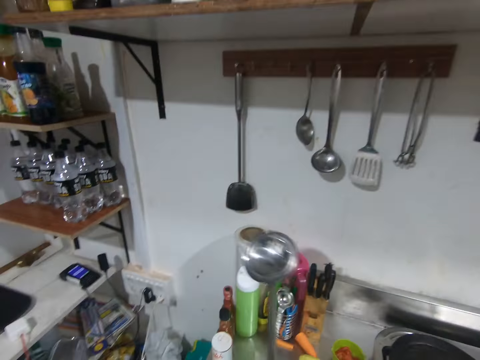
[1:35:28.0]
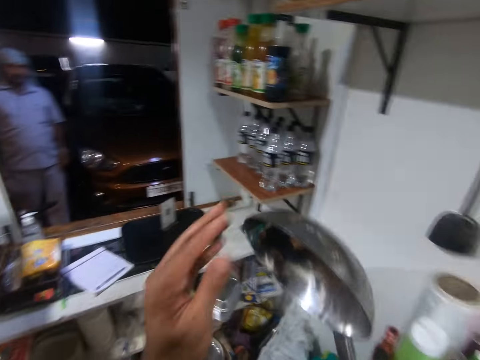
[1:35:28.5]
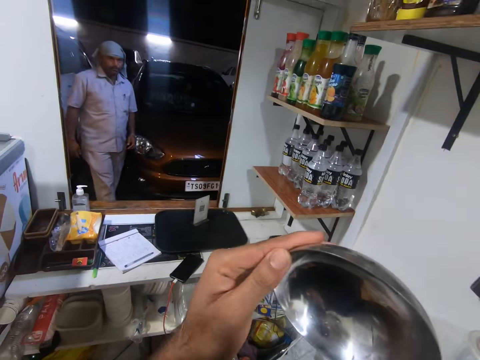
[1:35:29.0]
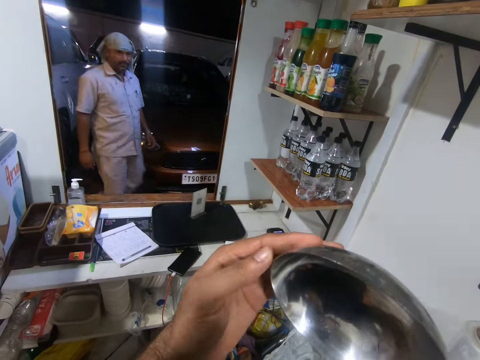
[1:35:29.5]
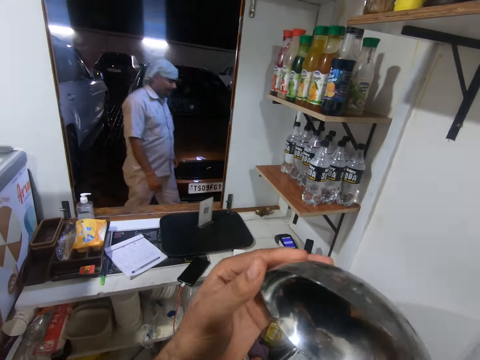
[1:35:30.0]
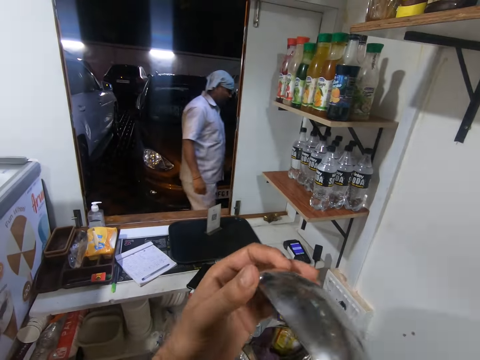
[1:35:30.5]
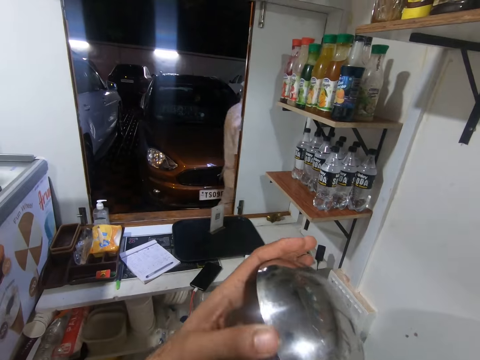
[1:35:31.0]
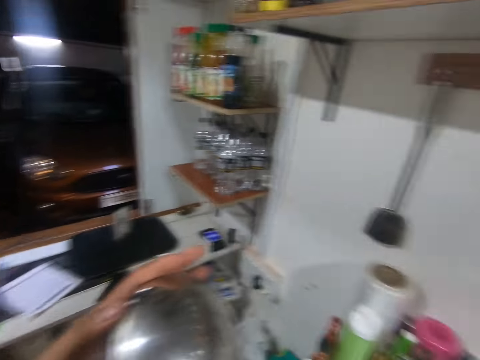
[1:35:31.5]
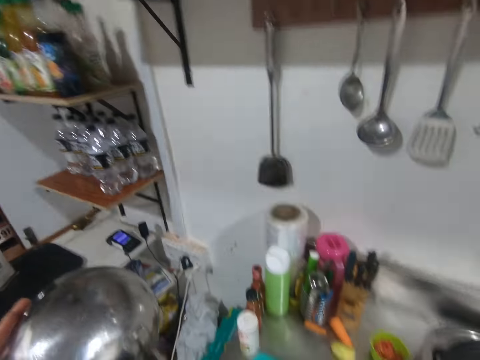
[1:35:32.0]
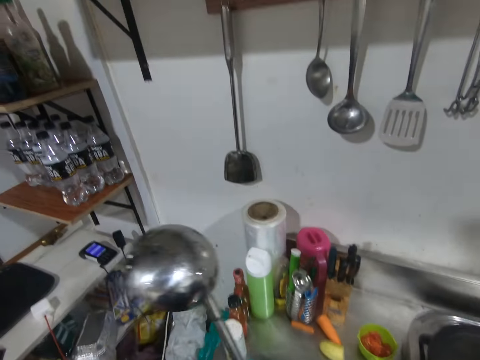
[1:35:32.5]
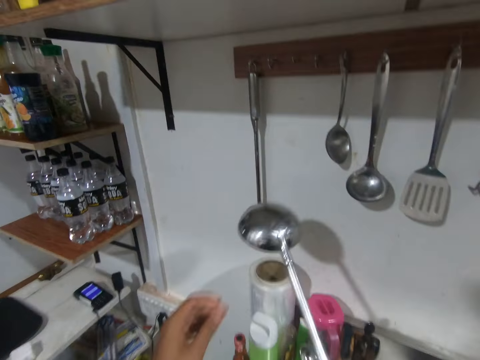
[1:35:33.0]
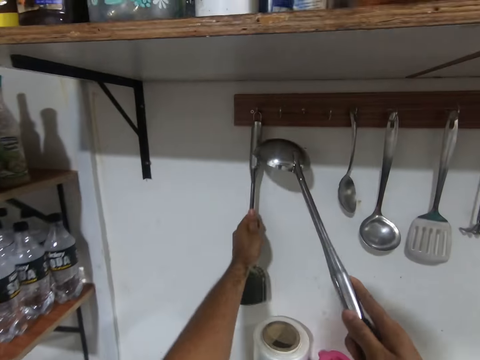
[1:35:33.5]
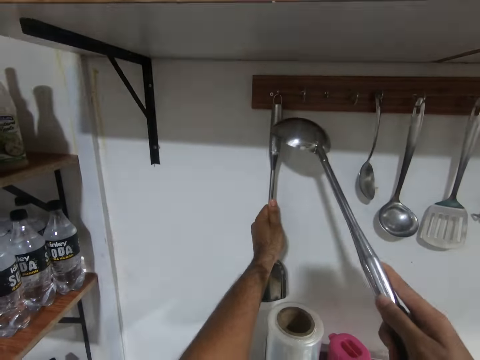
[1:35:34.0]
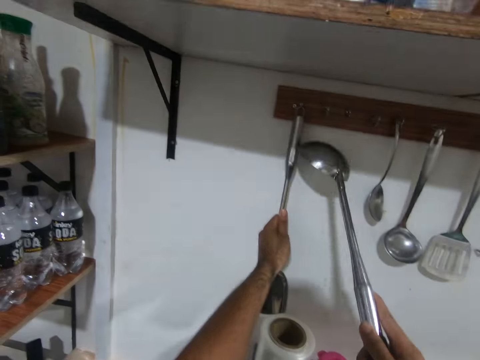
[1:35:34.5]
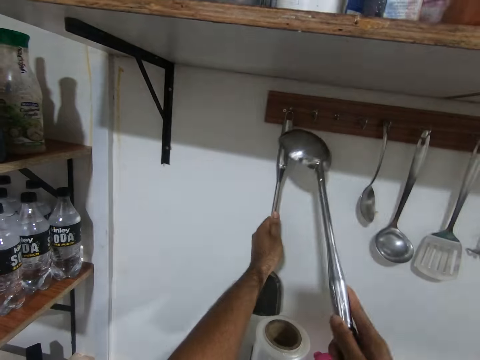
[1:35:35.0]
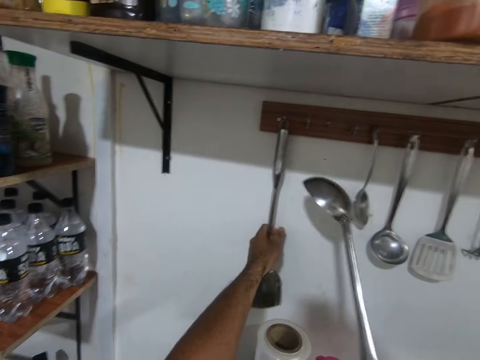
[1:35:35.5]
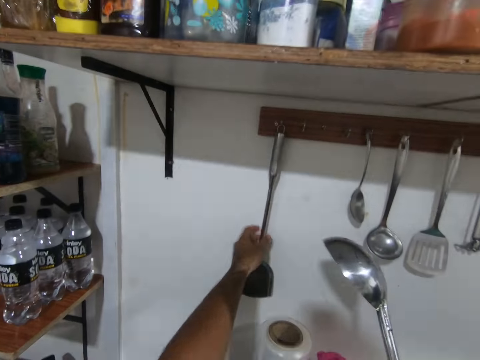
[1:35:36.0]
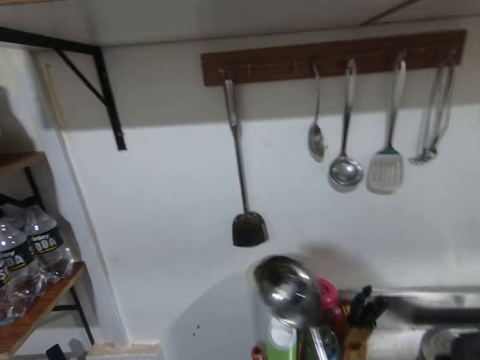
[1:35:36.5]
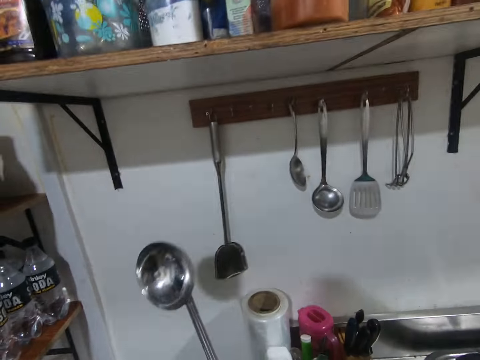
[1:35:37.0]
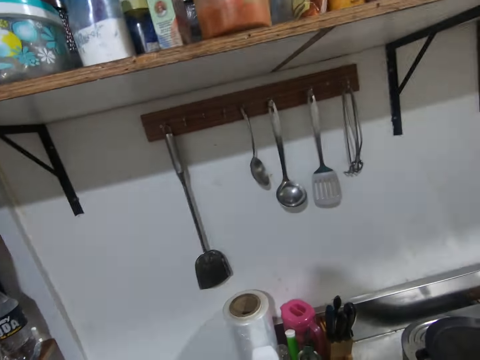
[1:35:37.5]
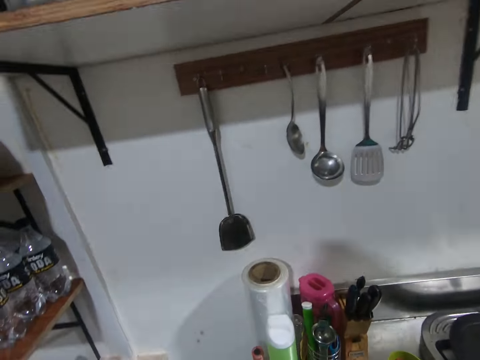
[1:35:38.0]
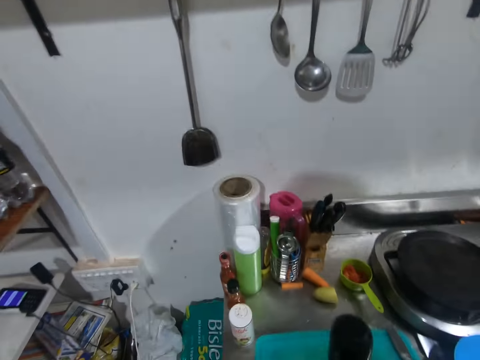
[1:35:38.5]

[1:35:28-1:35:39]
The camera wearer rubs the spoon on the other spoon. They crack the spoon in their right hand on the spoon on the rack. They hold a spoon on the plate rack with their left hand. They walk away from the rack with the spoon.

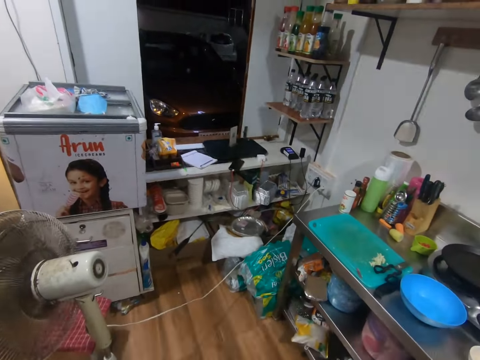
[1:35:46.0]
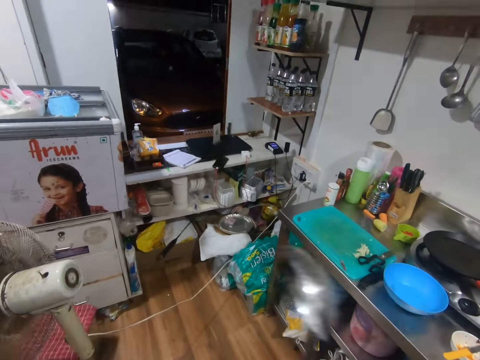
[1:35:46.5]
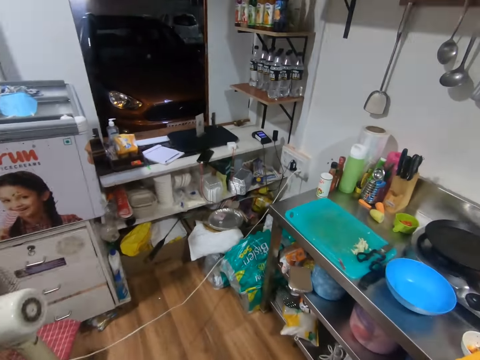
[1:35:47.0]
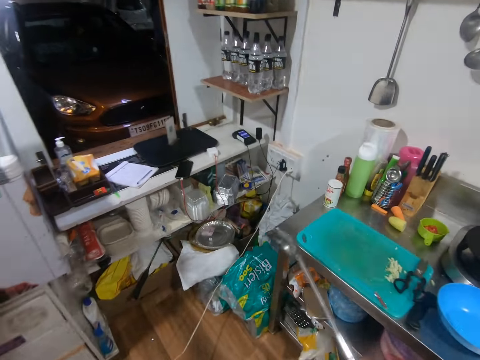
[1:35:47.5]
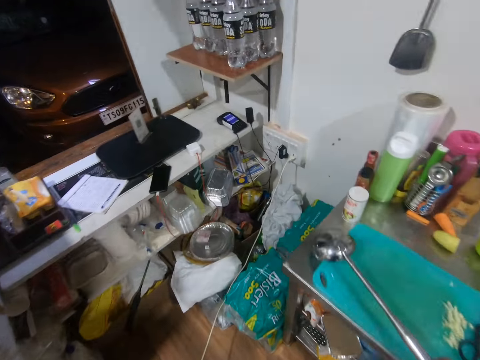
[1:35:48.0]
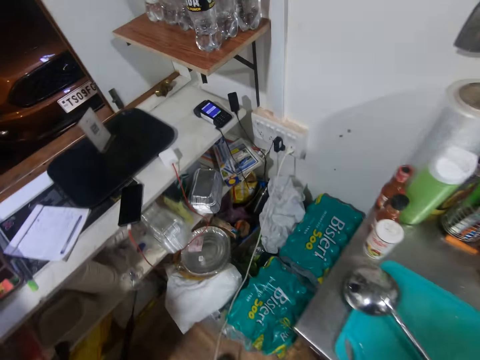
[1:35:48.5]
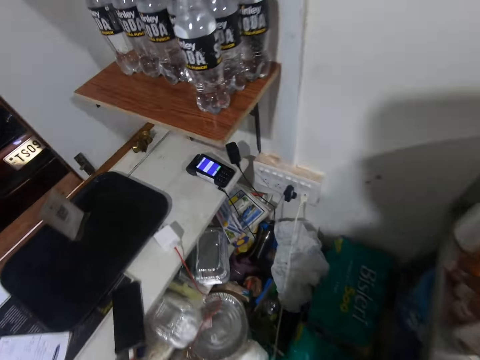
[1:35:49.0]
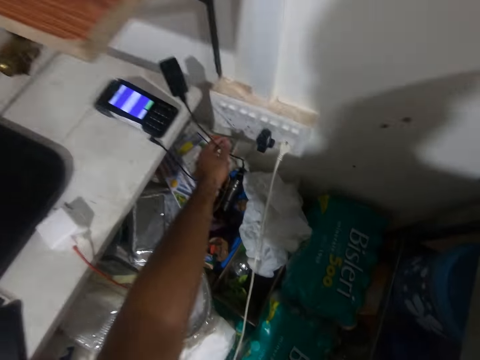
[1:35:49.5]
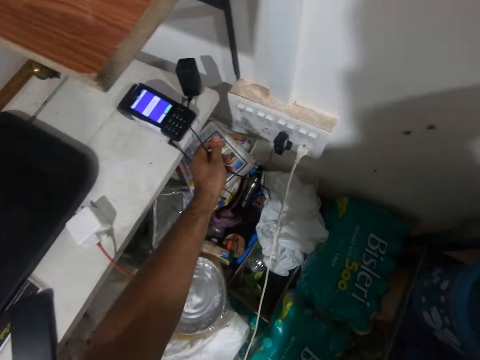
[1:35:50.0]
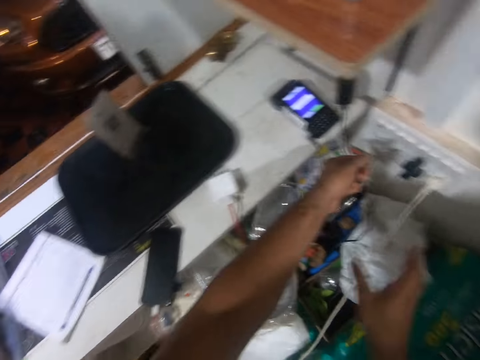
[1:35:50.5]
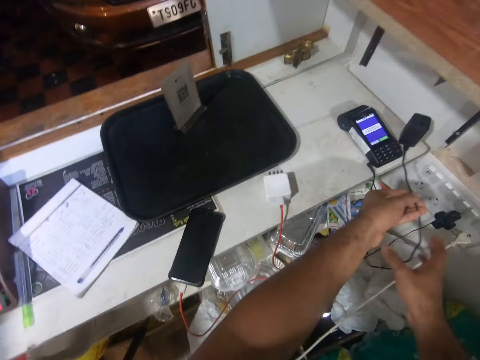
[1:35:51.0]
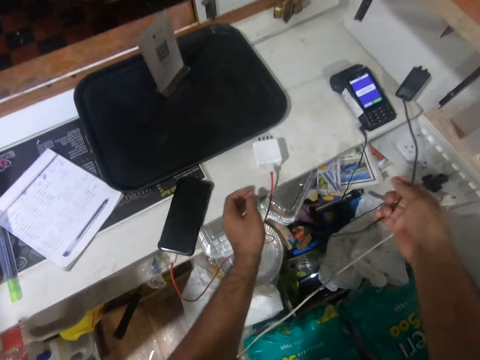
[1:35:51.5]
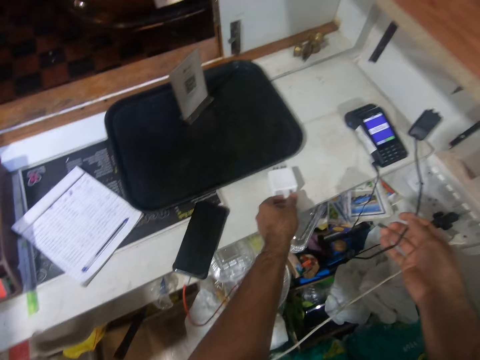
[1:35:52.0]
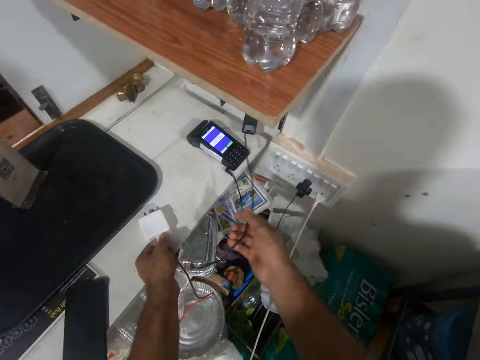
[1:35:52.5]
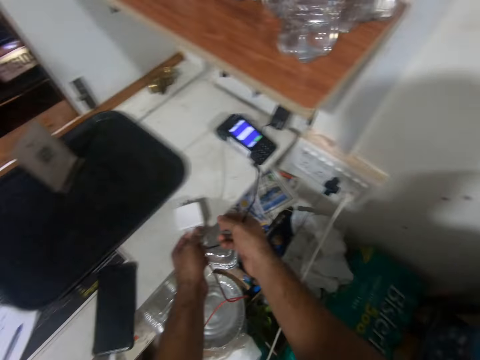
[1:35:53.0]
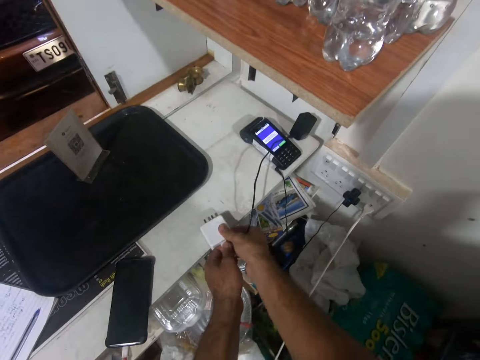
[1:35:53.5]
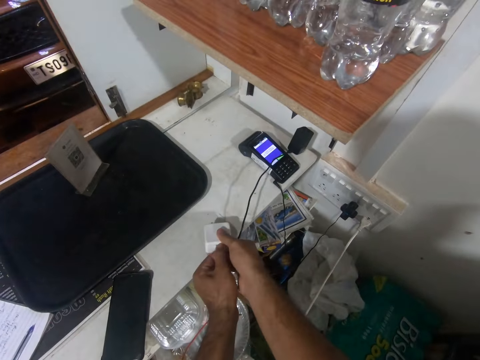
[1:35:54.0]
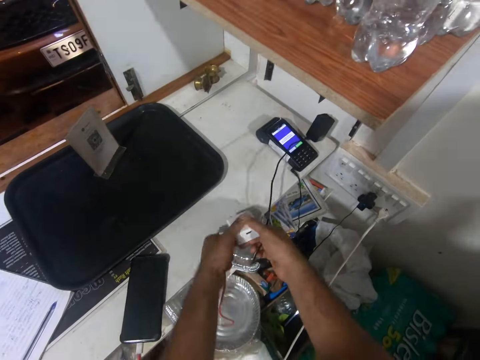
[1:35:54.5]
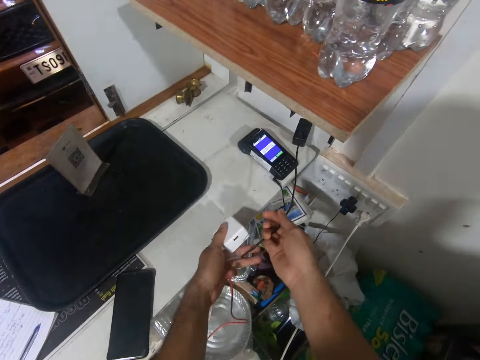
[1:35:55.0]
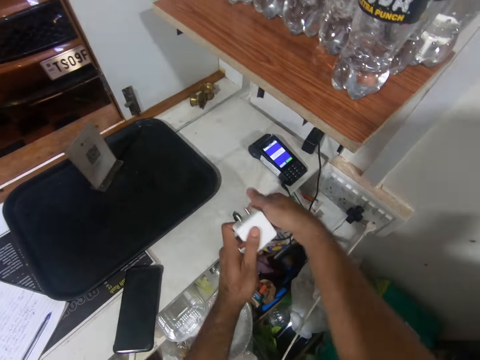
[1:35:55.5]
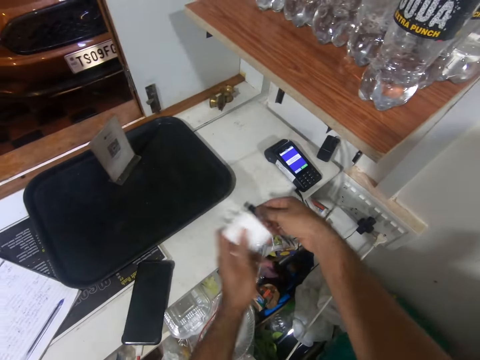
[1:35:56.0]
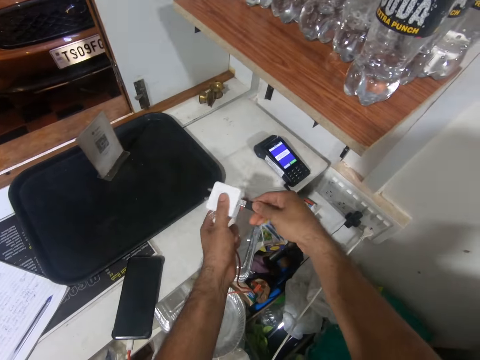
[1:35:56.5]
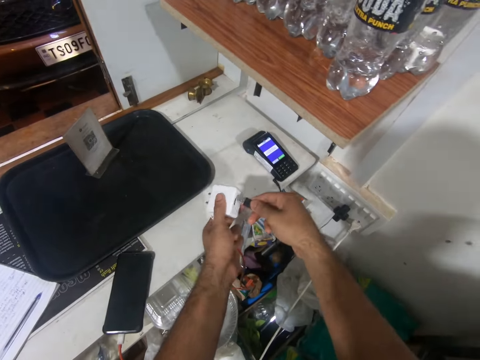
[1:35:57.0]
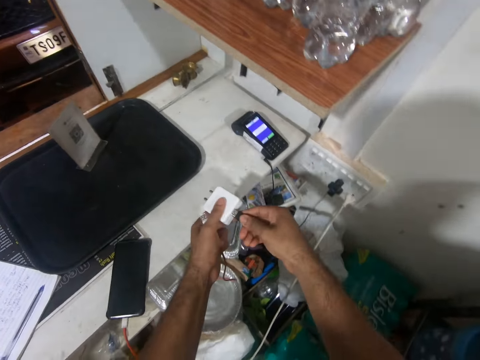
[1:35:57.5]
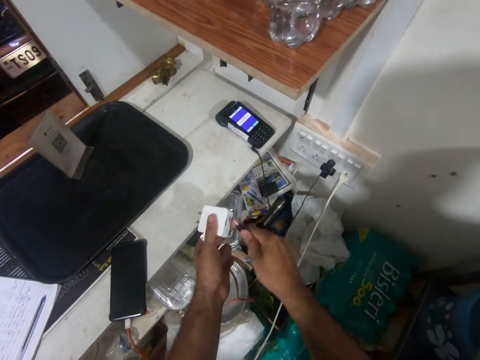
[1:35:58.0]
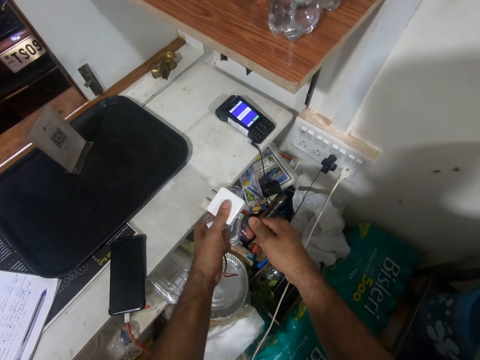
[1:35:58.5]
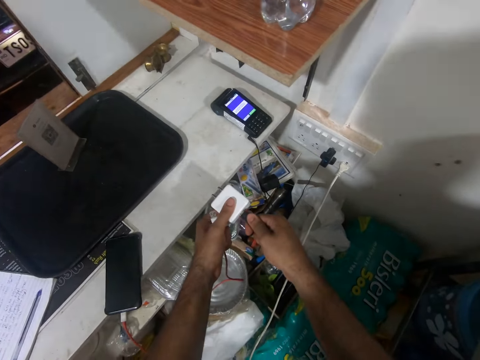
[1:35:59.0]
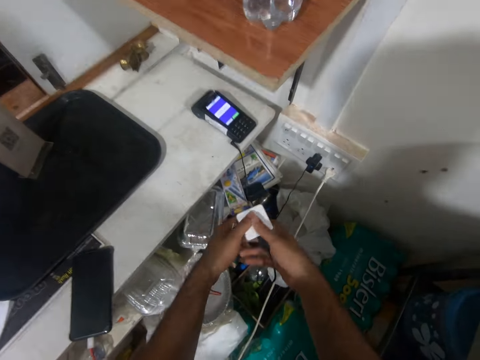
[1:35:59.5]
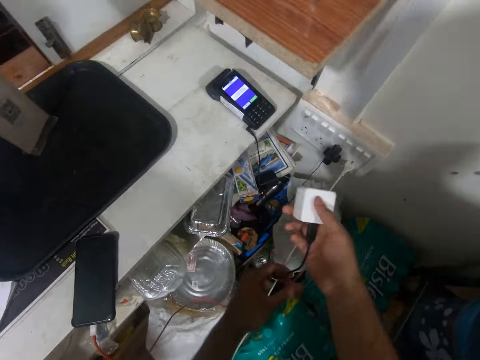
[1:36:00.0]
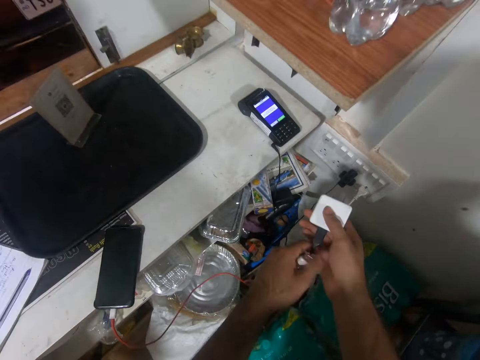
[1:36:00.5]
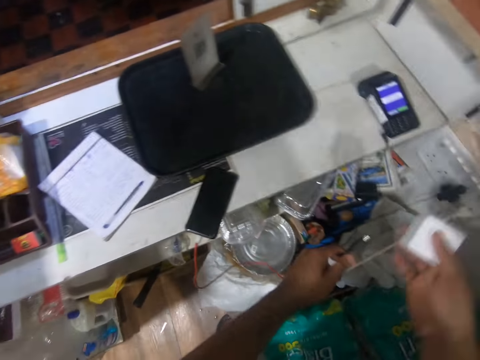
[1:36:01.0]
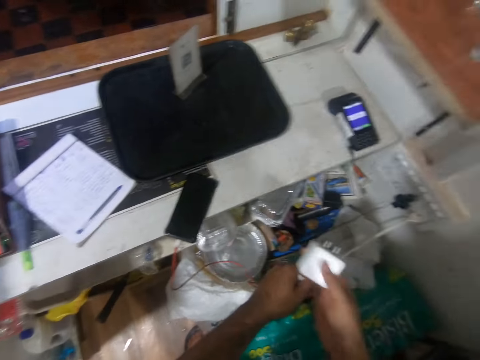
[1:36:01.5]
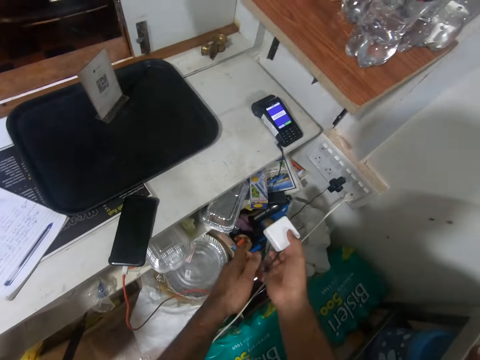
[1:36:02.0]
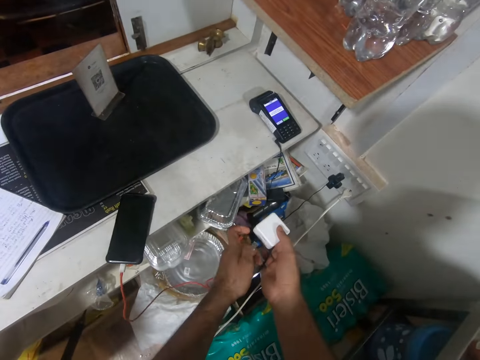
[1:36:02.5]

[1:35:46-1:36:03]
The camera wearer drops the spoon on a chopping board on a rack in the kitchen. They move towards a socket in the kitchen. They pull a black charger on a shelf beside the socket. They hold a cable charger. They remove a cable from a white charger on the shelf. They insert the black cable of the black charger into the white charger. They remove the black cable from the white charger.
